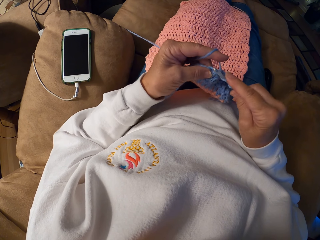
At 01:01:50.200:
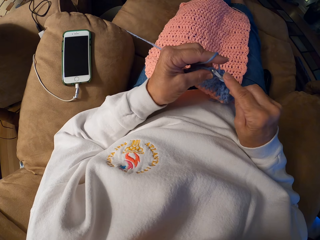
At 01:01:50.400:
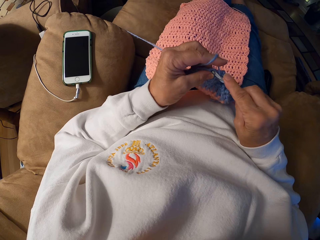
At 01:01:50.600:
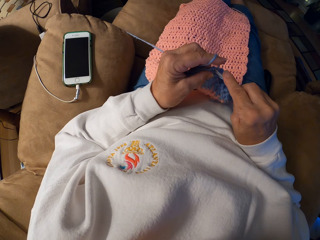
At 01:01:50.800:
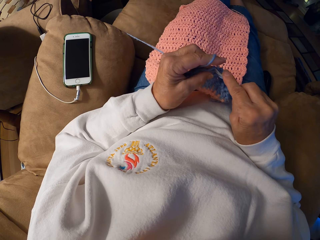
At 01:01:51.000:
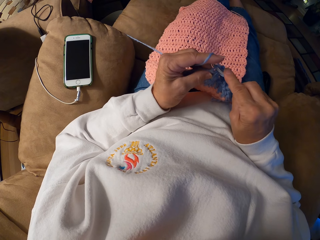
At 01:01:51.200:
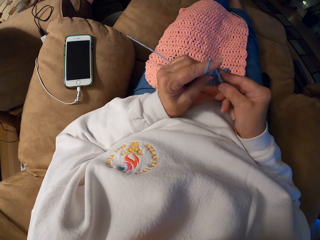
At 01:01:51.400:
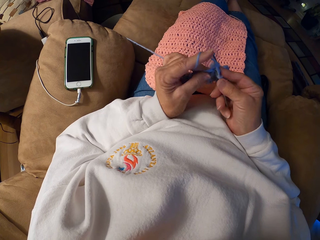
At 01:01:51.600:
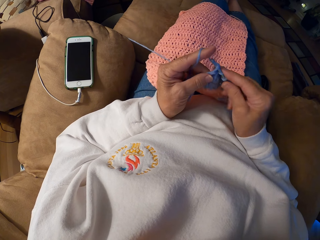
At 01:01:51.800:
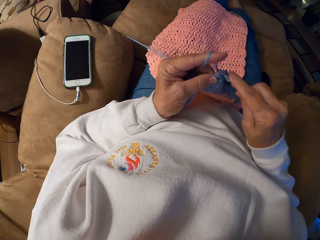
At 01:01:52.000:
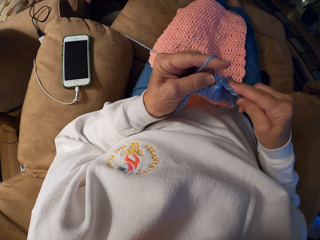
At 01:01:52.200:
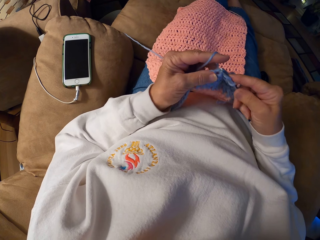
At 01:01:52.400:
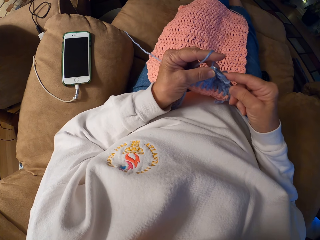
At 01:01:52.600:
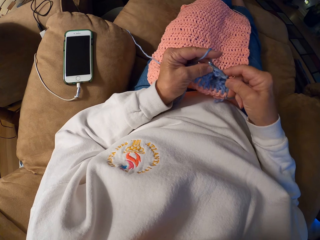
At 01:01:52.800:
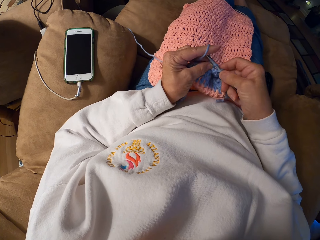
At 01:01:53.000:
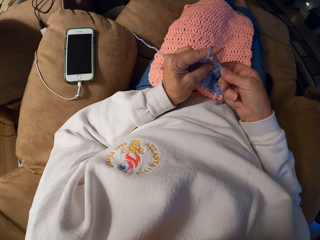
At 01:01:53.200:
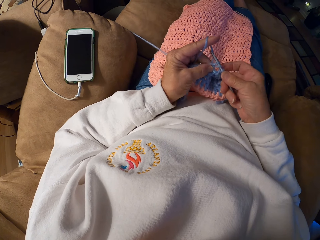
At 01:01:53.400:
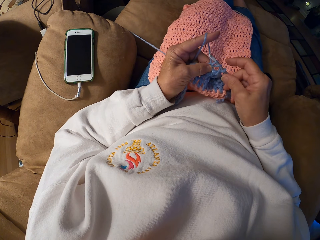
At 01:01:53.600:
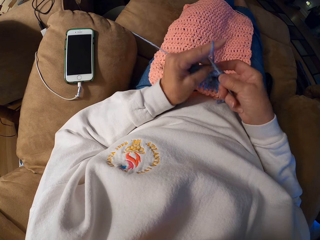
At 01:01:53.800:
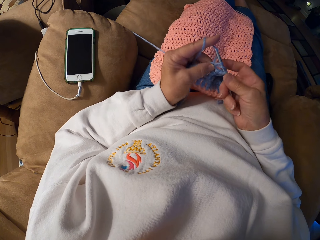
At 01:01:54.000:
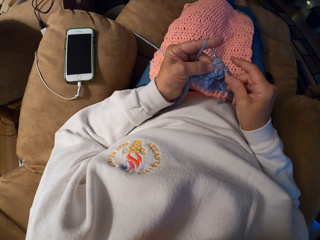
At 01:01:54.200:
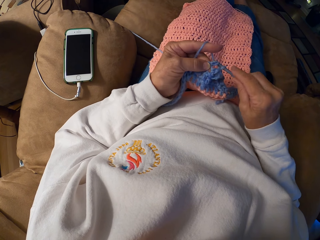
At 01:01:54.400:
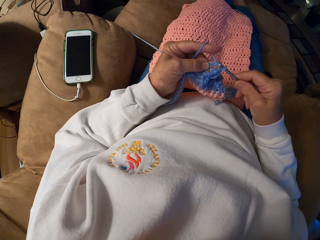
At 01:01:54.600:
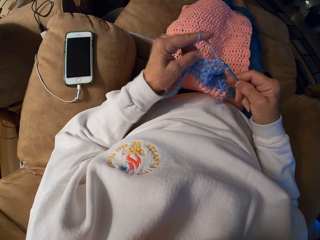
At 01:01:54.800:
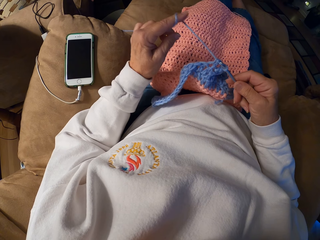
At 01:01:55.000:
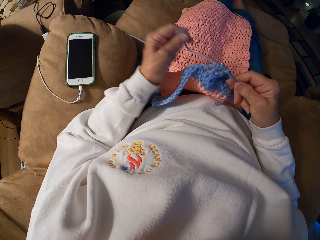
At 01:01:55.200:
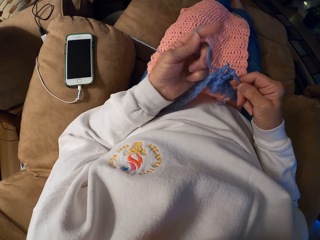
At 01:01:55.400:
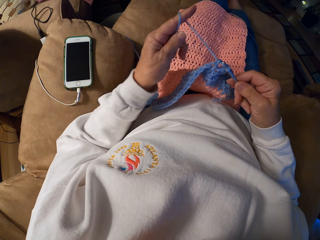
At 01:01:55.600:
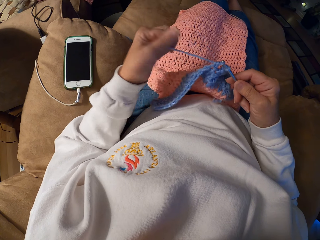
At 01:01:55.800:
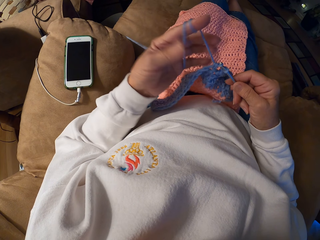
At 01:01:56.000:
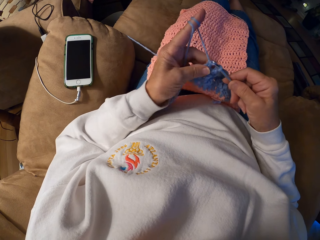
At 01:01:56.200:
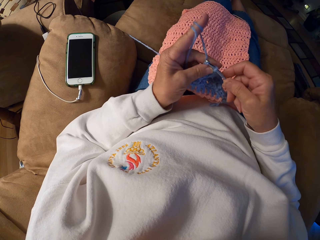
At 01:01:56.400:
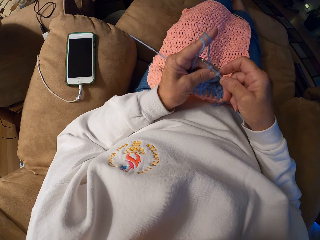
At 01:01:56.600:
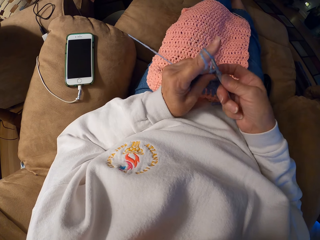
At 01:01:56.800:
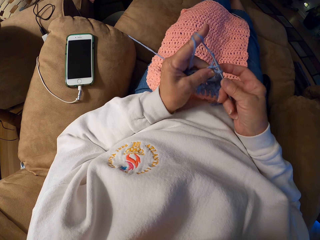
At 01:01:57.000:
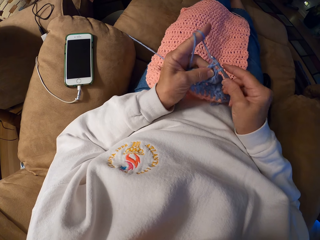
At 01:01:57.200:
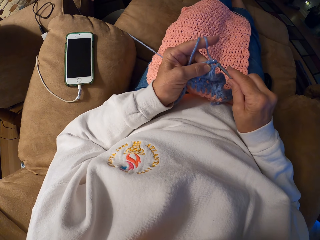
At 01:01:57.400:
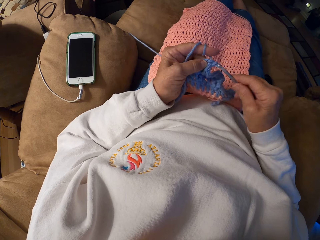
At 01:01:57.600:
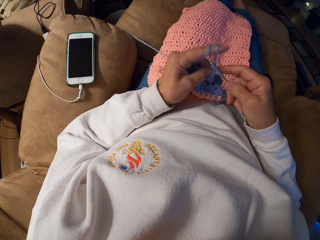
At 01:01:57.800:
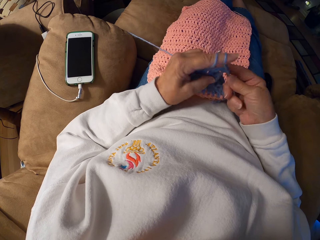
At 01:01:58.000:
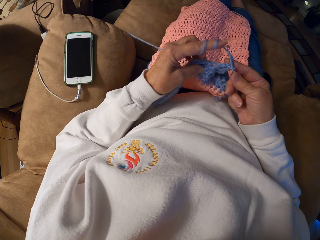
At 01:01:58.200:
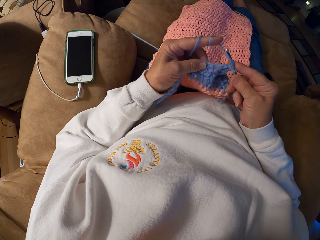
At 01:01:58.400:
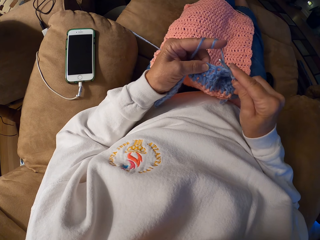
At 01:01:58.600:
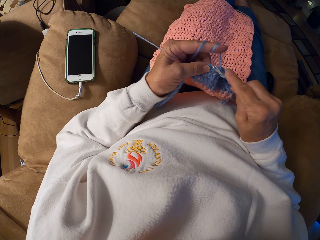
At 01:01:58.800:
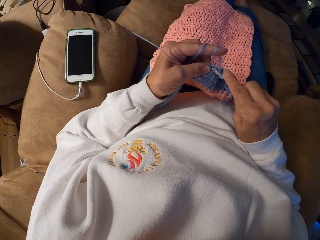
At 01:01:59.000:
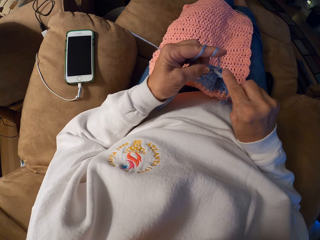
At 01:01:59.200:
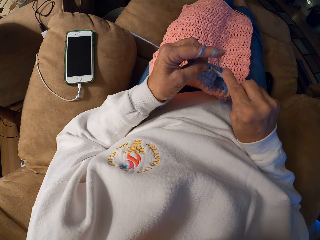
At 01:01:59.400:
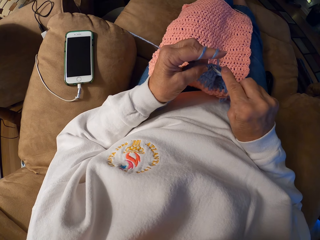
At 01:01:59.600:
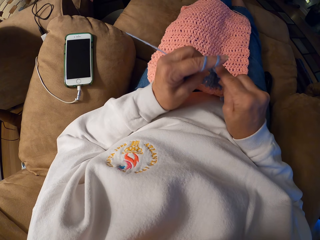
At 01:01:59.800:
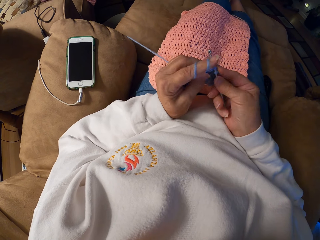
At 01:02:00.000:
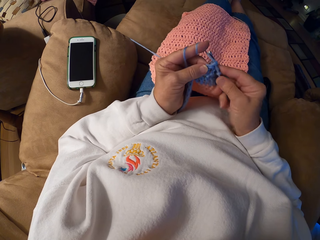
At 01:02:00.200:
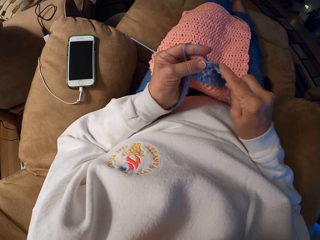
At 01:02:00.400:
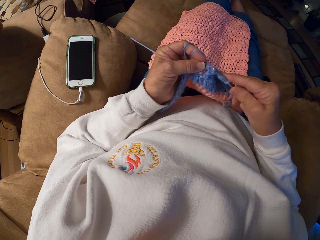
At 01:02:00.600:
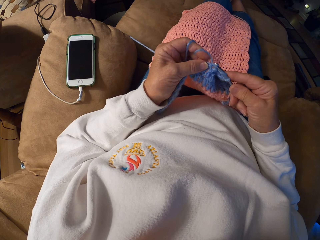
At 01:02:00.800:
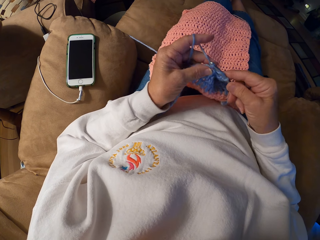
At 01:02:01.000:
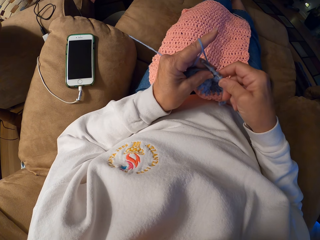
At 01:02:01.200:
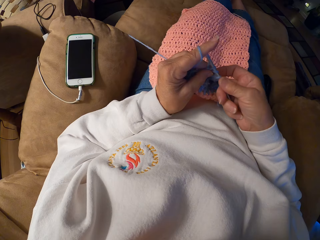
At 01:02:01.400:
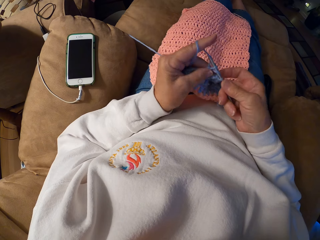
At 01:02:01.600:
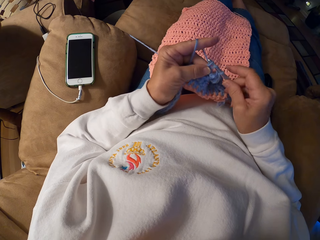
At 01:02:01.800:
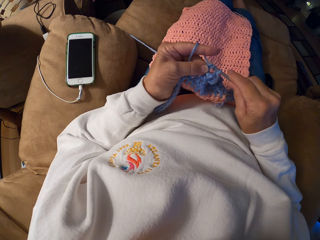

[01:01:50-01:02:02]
The camera wearer rolls the thread around her finger. She holds the fabric. She knits the fabric with a crochet hook.

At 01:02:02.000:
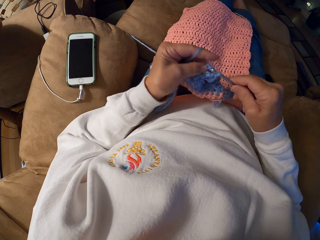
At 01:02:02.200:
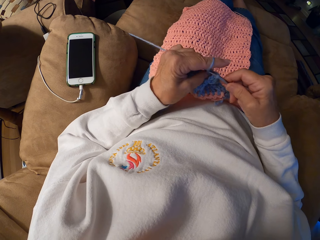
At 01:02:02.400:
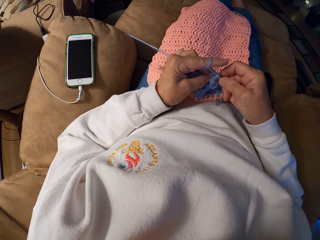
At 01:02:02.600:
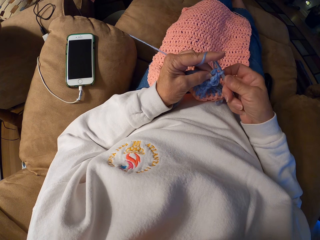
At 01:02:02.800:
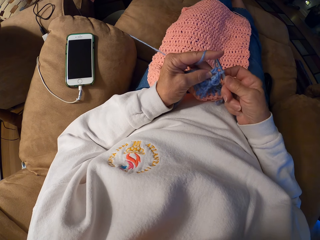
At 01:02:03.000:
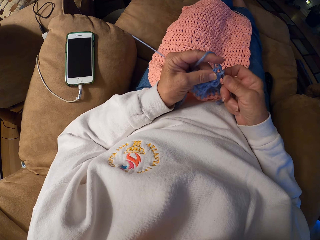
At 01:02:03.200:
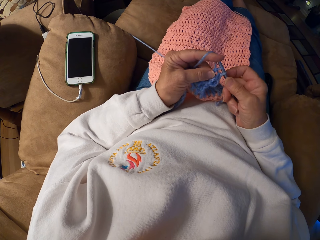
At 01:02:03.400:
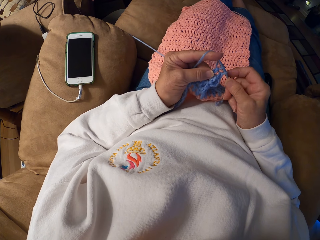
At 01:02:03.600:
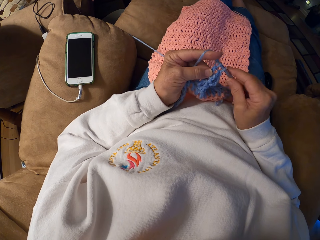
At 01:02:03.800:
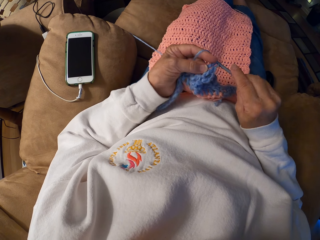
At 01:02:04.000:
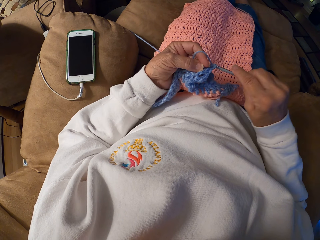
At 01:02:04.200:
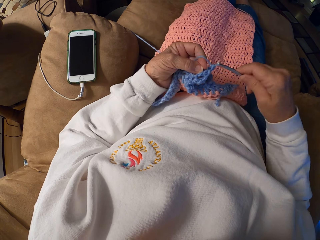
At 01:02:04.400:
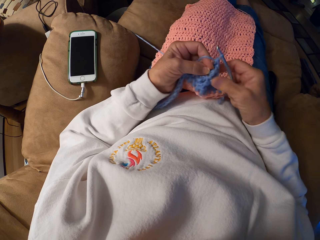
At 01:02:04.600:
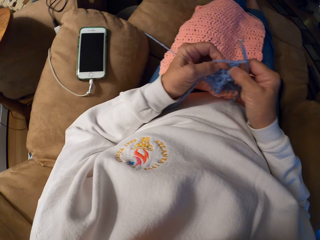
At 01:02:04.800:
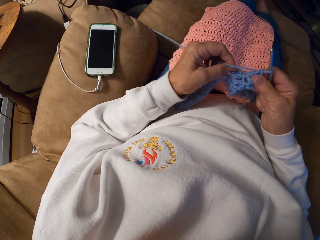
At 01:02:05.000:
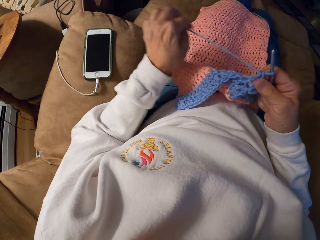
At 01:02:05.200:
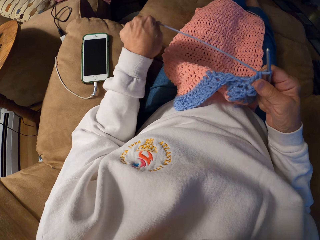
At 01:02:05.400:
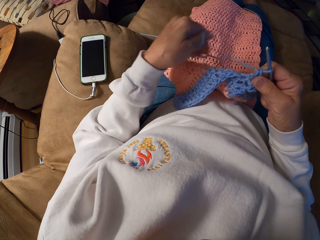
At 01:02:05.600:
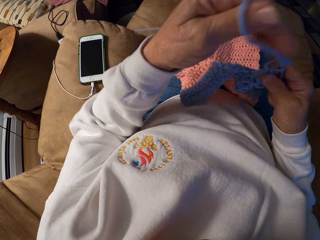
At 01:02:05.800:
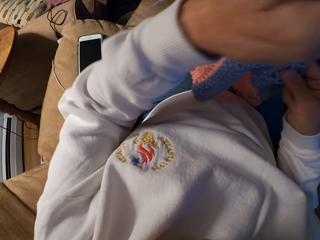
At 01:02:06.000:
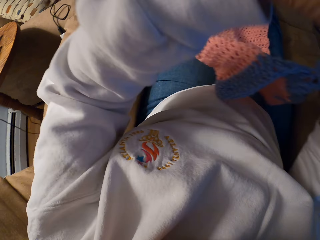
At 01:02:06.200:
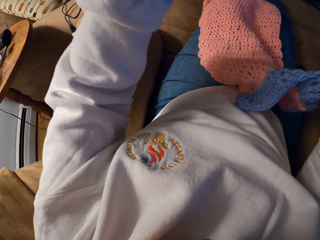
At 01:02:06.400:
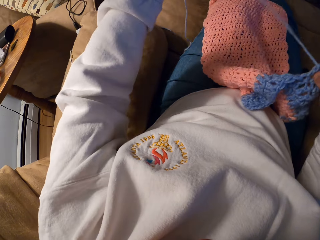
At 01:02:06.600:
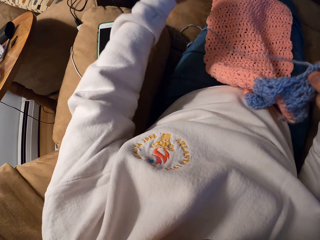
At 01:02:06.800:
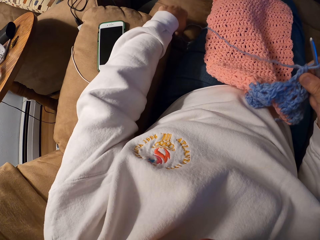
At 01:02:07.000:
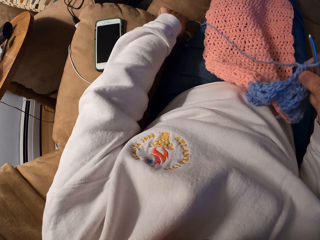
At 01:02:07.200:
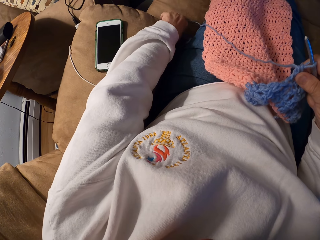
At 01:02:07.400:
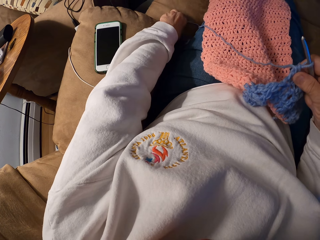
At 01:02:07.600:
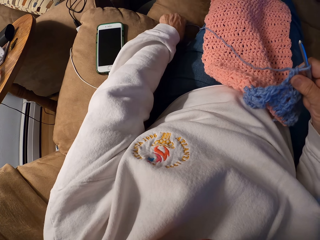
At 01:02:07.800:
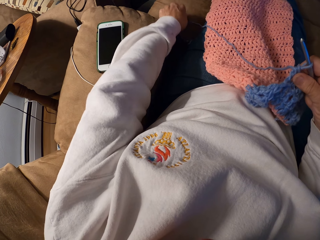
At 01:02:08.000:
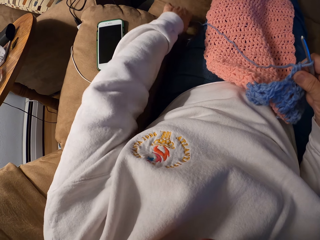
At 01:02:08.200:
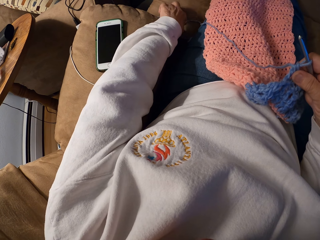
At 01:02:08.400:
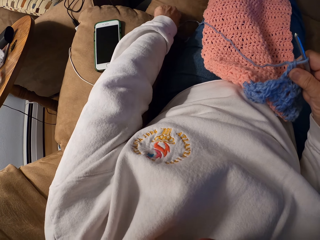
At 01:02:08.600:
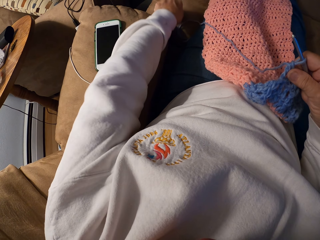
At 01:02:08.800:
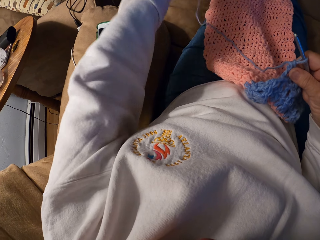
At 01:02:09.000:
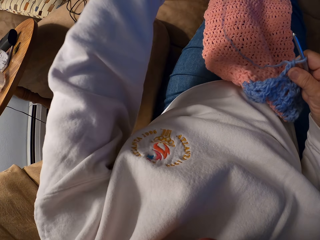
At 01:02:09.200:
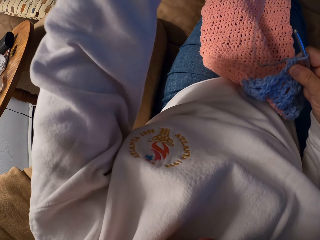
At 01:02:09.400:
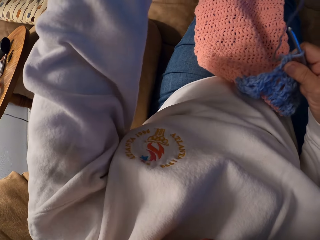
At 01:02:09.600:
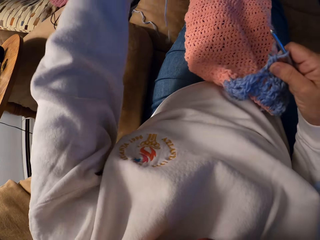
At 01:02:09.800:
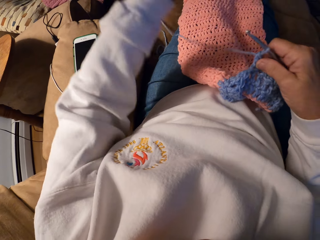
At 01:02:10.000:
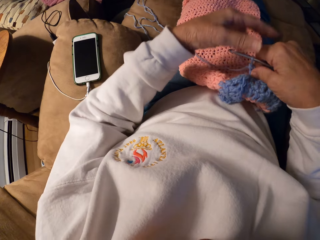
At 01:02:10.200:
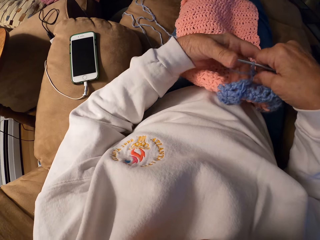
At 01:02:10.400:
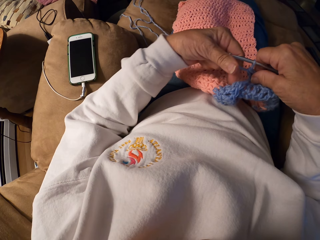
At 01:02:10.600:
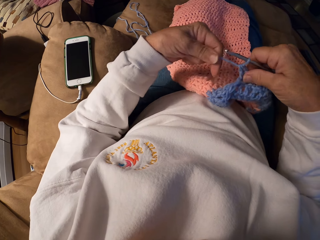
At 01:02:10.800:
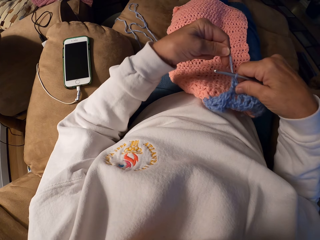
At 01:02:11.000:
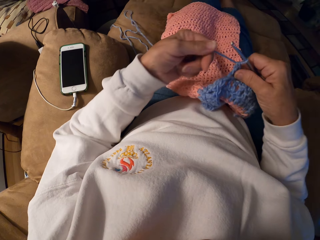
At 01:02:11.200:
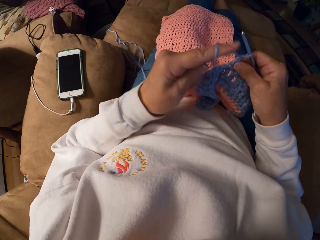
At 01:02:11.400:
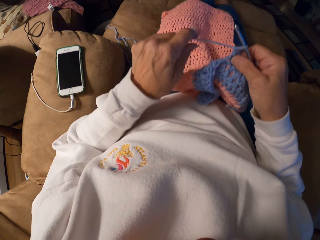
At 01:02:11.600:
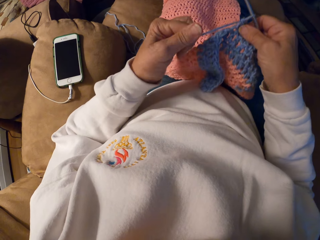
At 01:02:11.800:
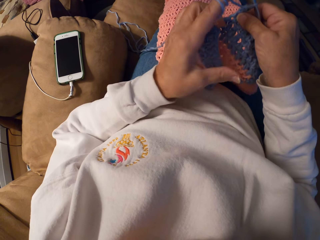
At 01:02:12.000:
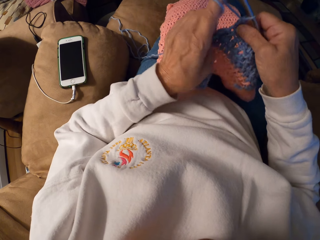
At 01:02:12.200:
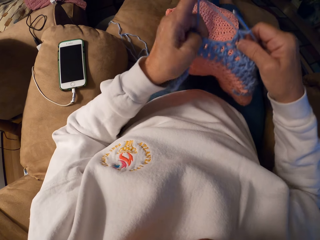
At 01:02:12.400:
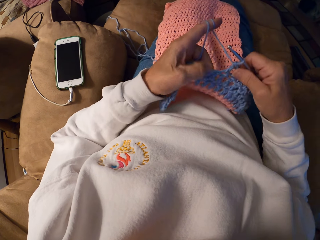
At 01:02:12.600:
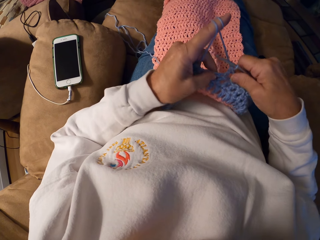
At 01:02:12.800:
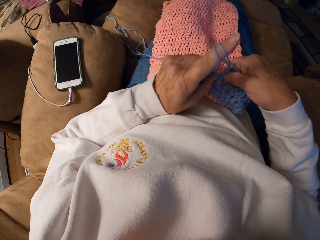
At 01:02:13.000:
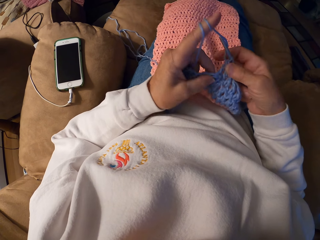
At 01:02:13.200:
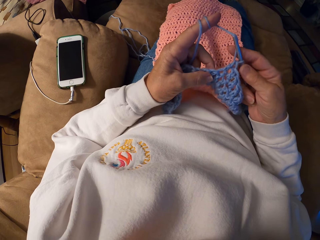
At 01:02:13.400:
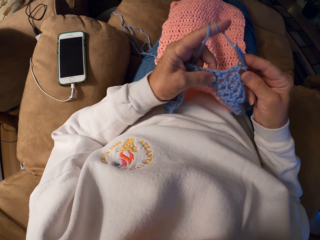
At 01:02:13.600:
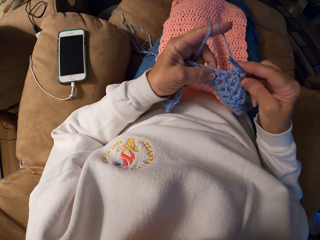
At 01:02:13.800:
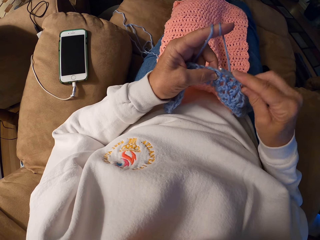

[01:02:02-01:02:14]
The camera wearer pulls on the yarn or thread with her left hand. She drops the thread on the couch. She picks up the thread. She drops the thread on her thighs. She crochets with the yarn. She rolls the thread around her finger. She holds the fabric.
